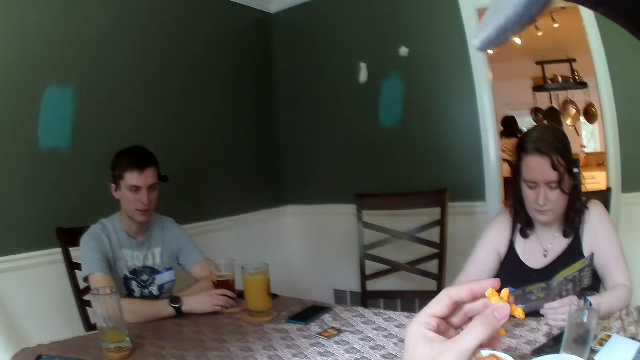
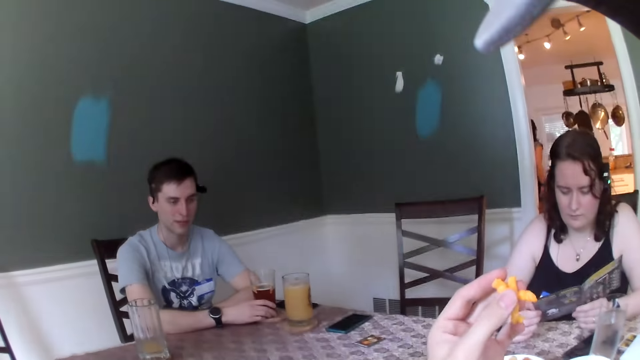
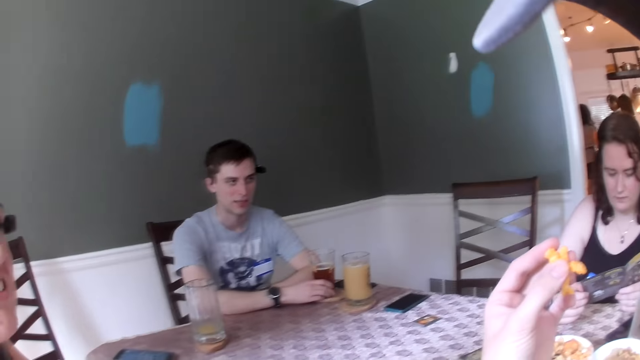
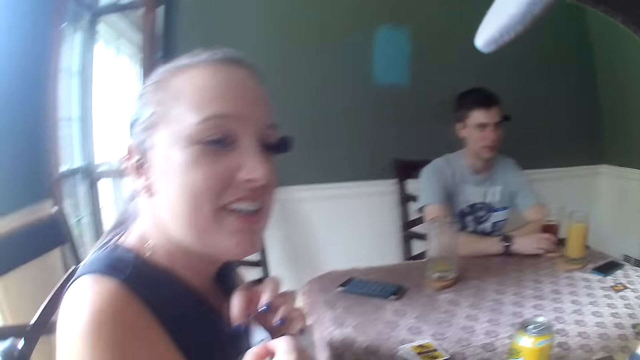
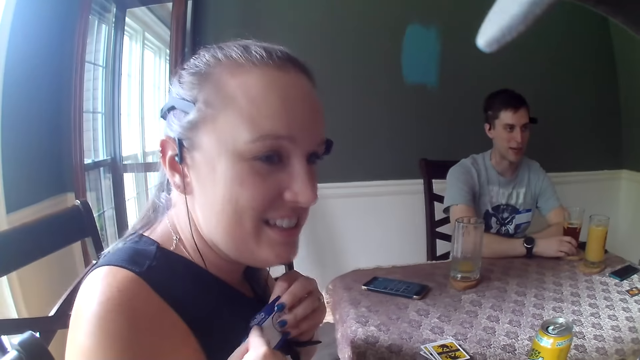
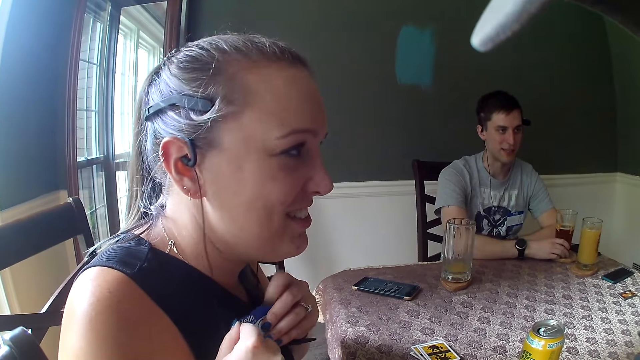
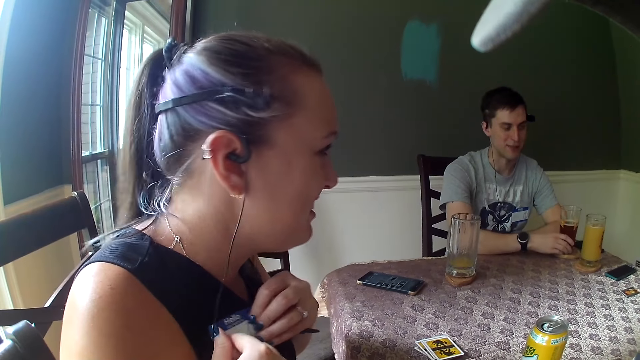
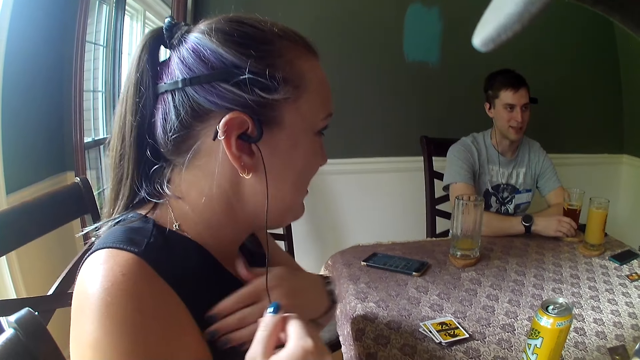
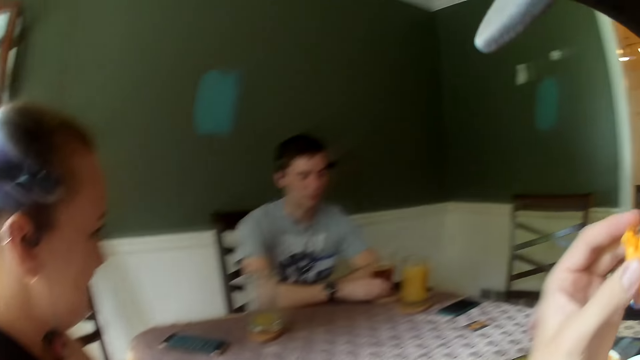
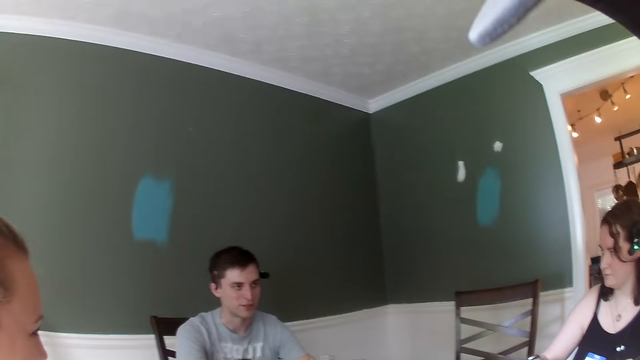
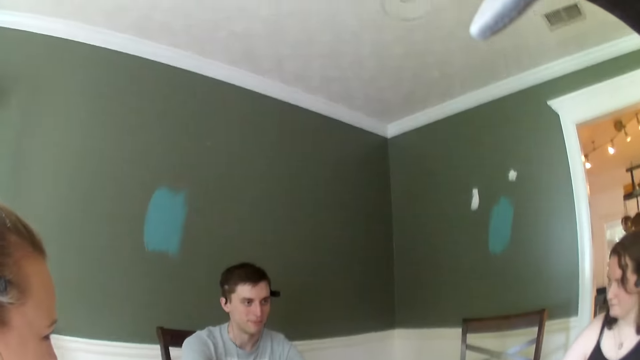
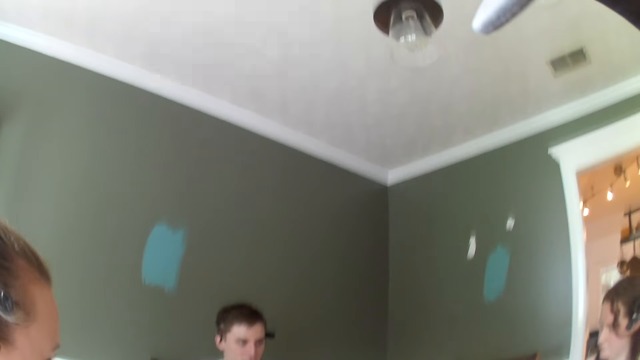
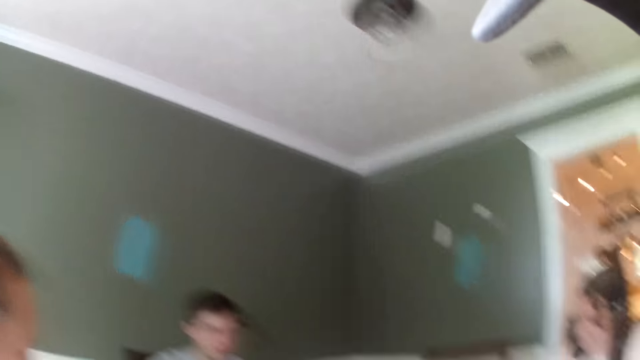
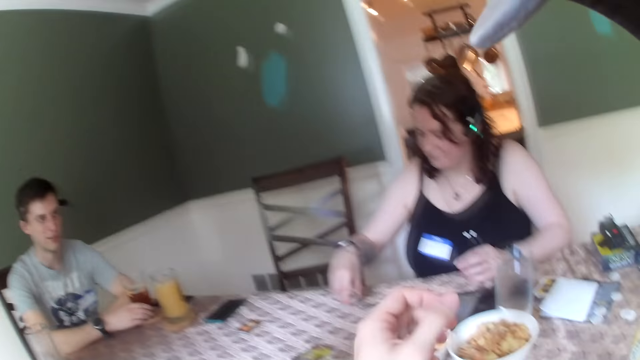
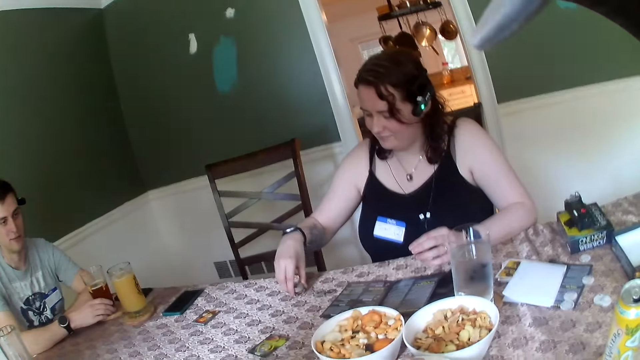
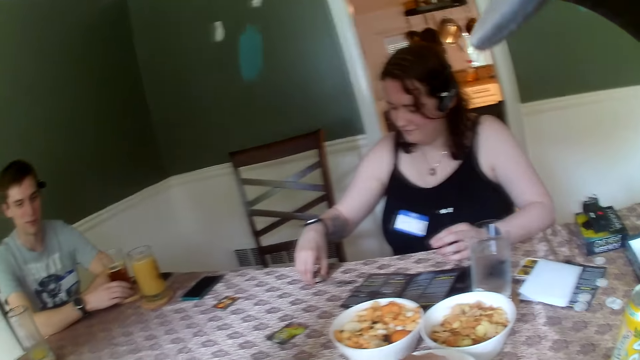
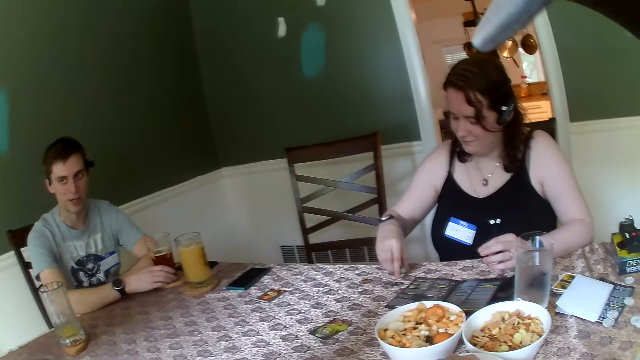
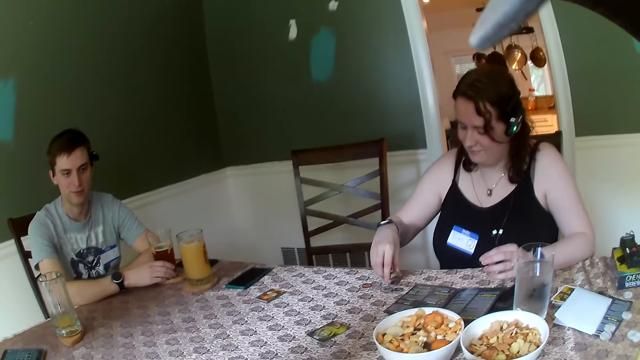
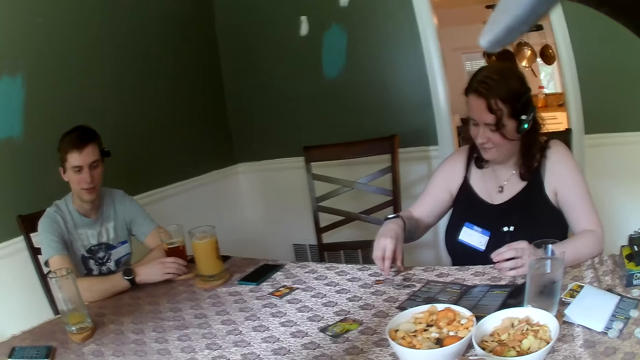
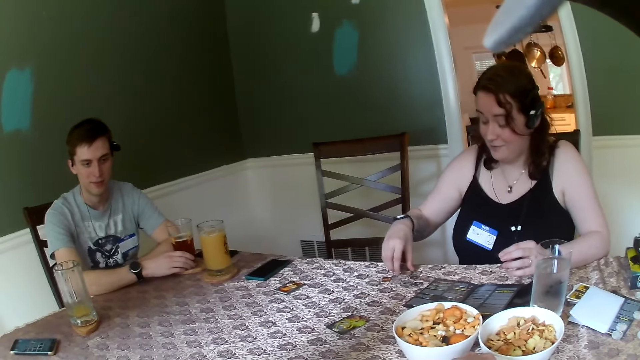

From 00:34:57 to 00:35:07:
A woman speaks to the camera wearer. The camera wearer dialogues with the woman. A man speaks to everybody on the table. The camera wearer eats the snacks in his left hand. Another woman sorts out coins on the table with her right hand. The camera wearer picks snacks from a bowl.

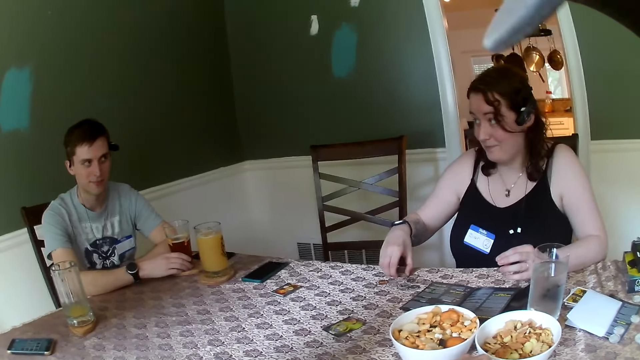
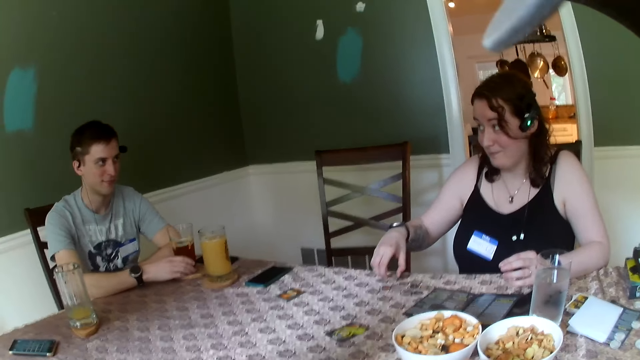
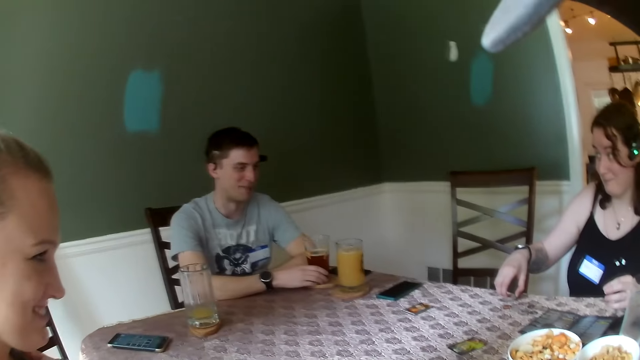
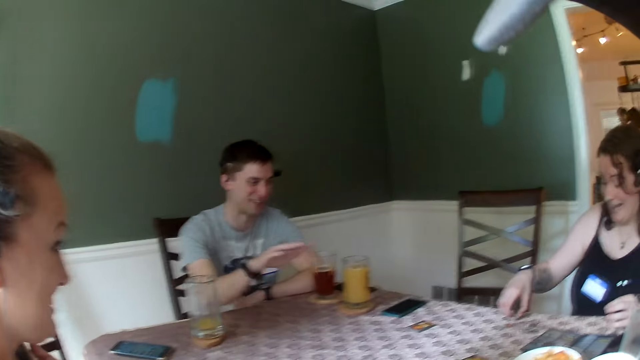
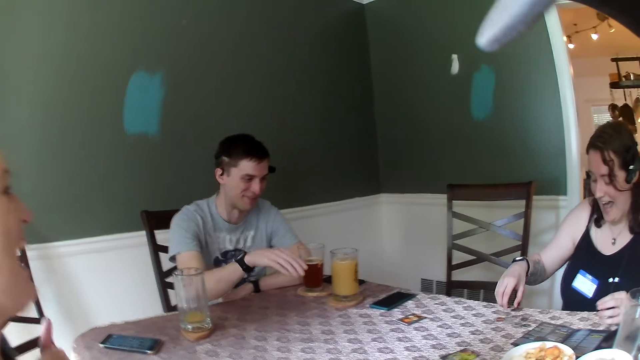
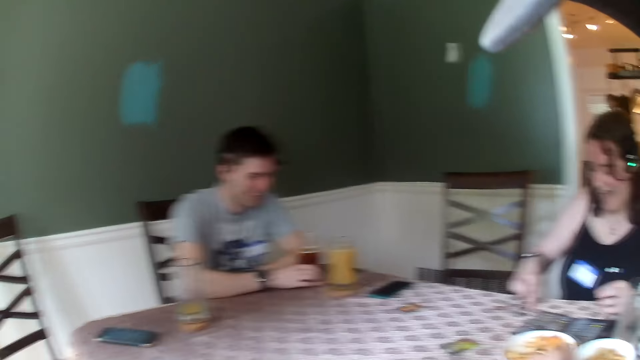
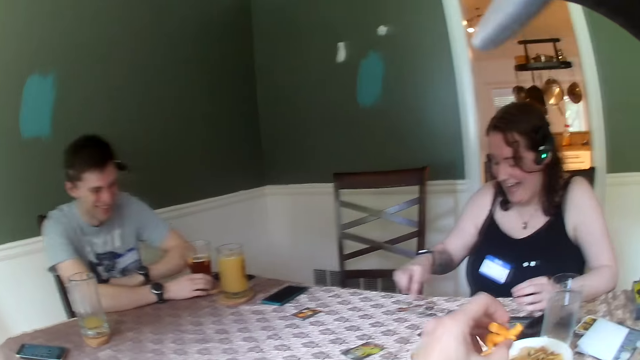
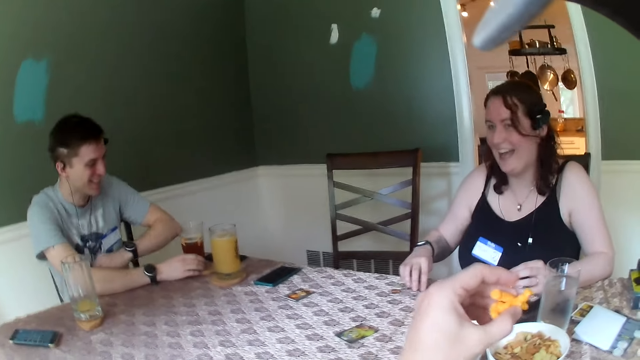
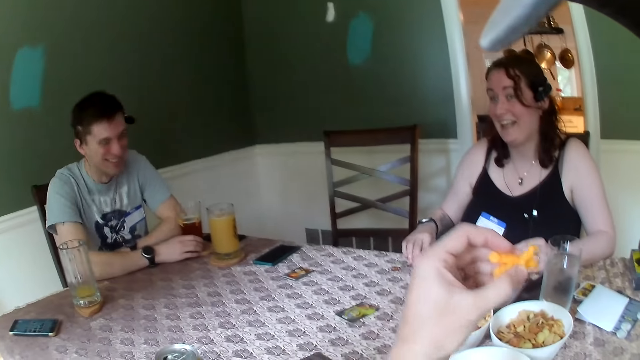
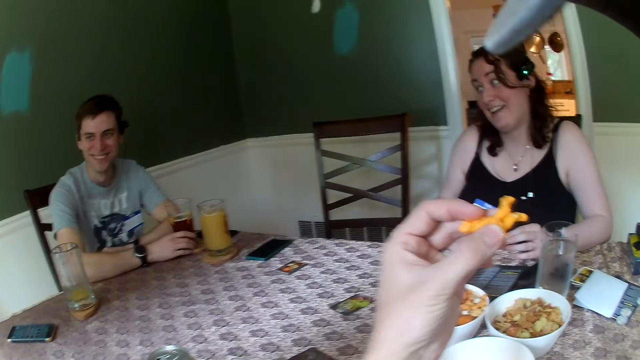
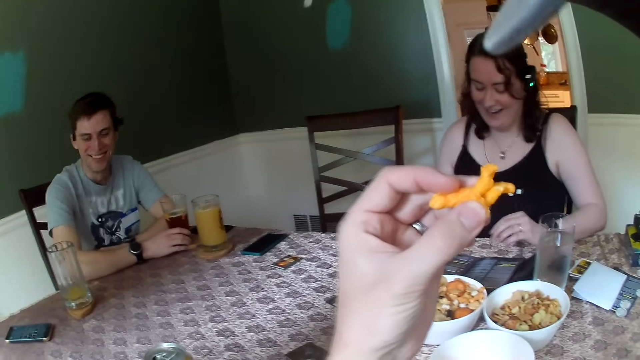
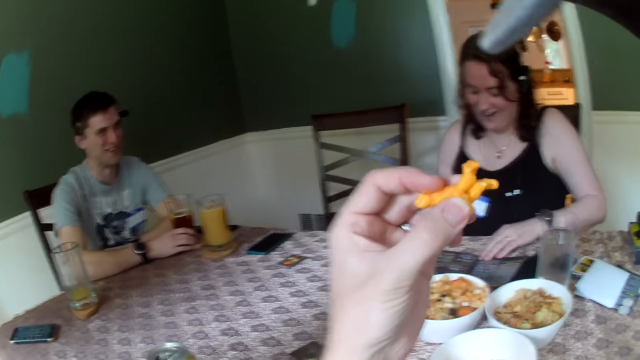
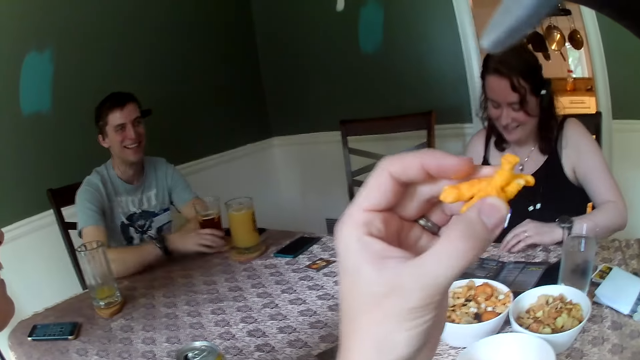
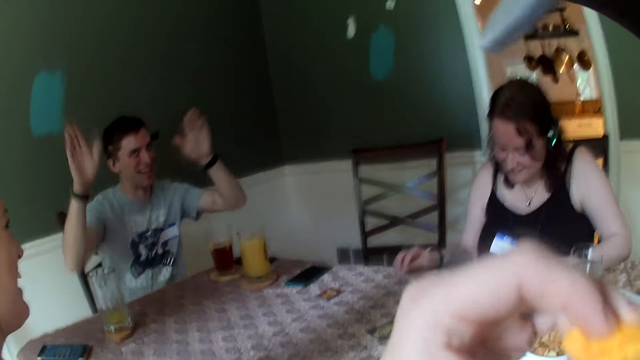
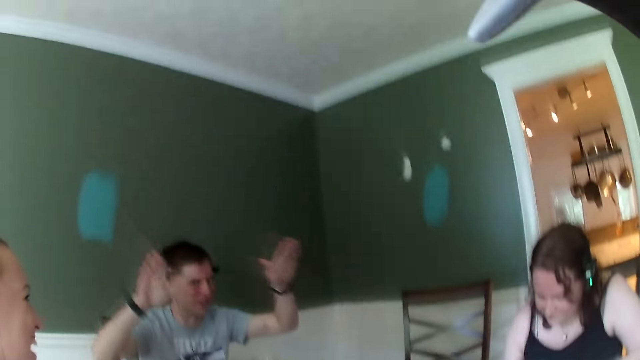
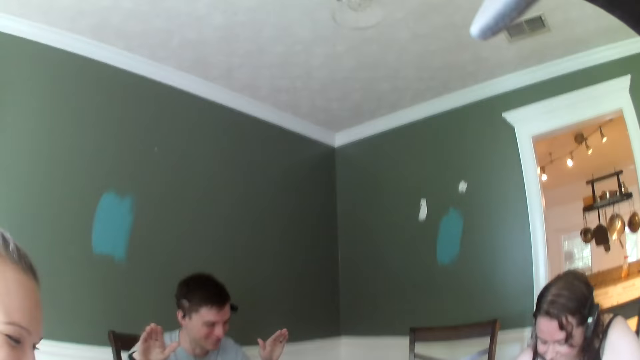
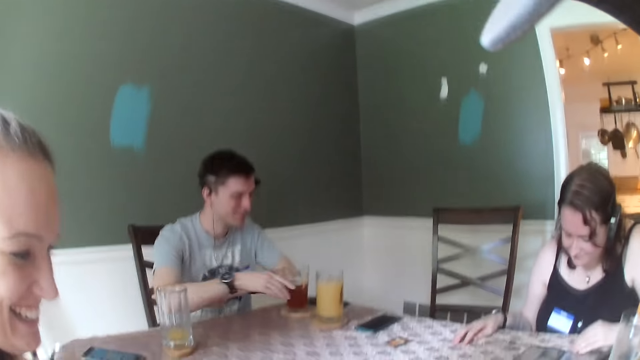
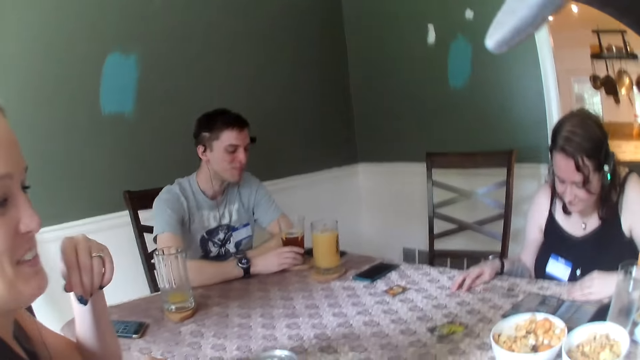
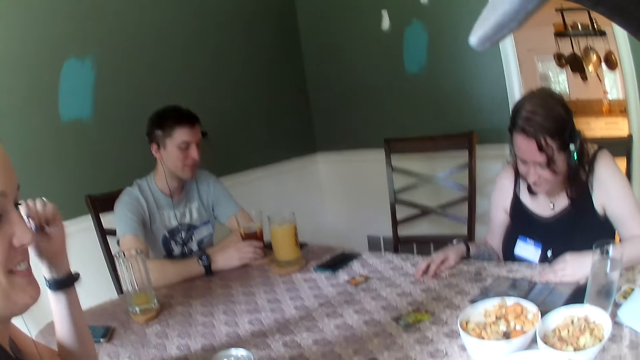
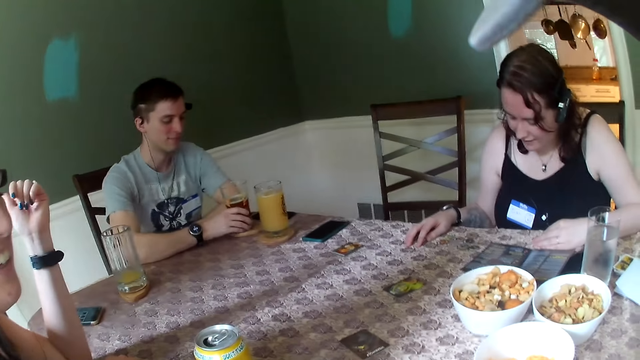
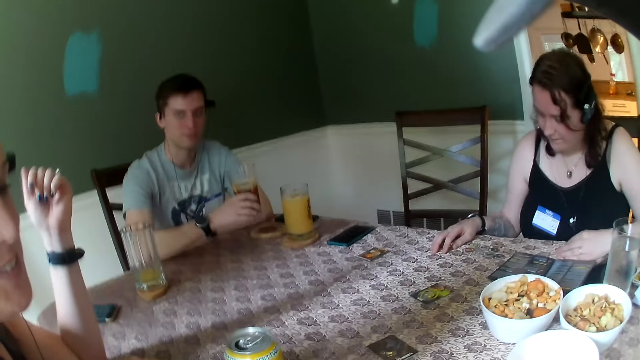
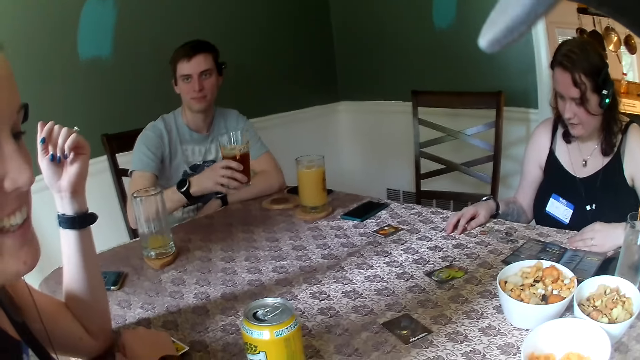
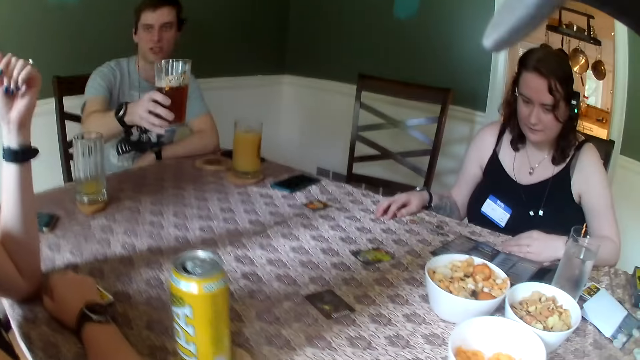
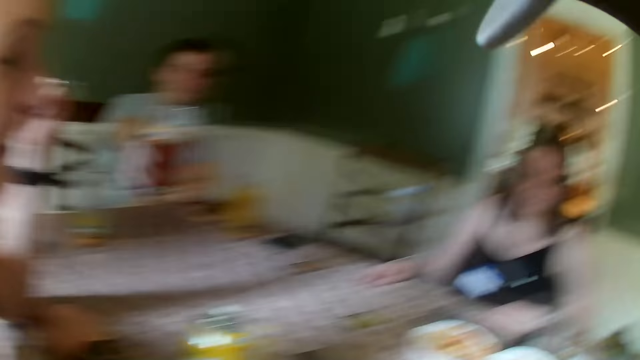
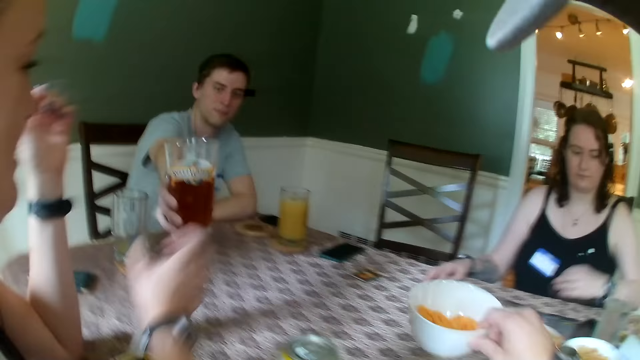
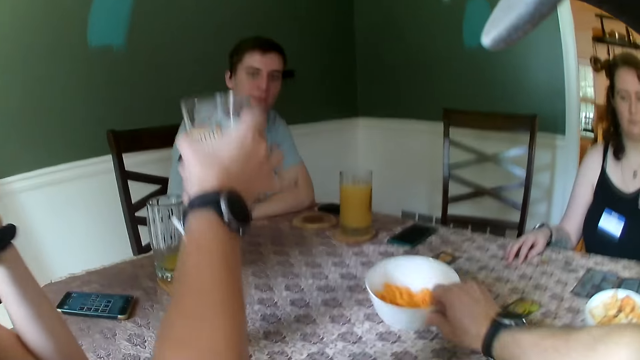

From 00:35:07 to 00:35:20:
A lady spreads cards on the table. The camera wearer holds snacks in his left hand. He holds the snacks in his left hand again. He eats the snacks in his left hand. He eats the snacks in his left hand again. A man raises his hands. The lady speaks to the camera wearer. The man picks up a glass cup from the table with his right hand. The man raises the glass of juice. The man passes the glass cup in his right hand to the lady.
